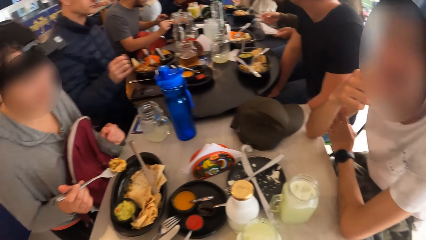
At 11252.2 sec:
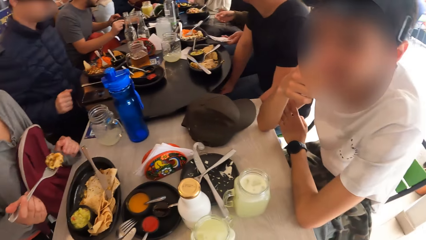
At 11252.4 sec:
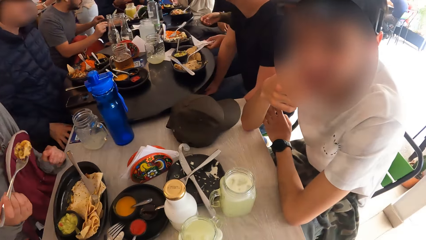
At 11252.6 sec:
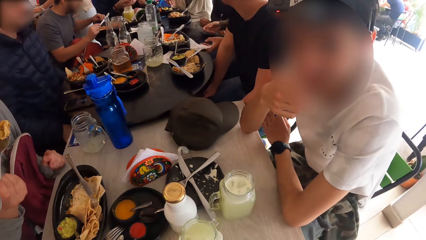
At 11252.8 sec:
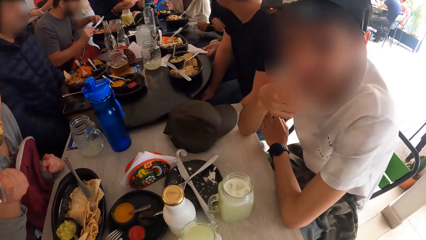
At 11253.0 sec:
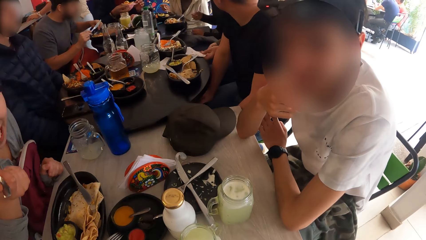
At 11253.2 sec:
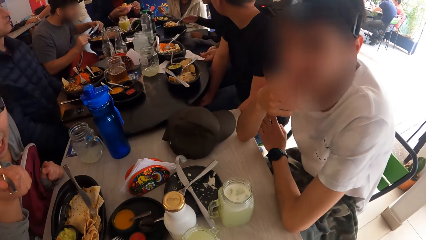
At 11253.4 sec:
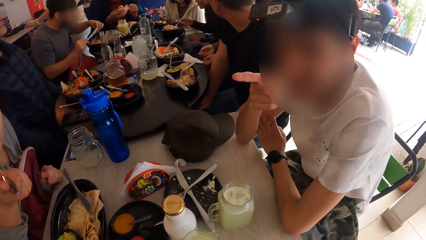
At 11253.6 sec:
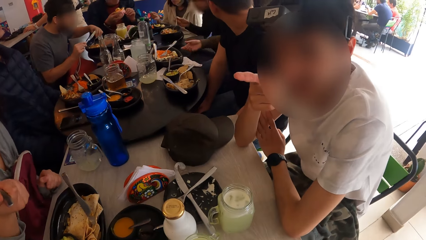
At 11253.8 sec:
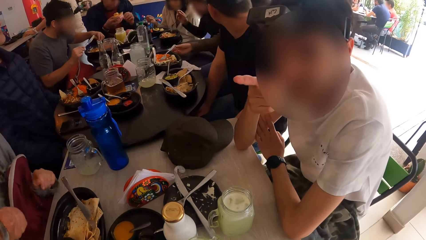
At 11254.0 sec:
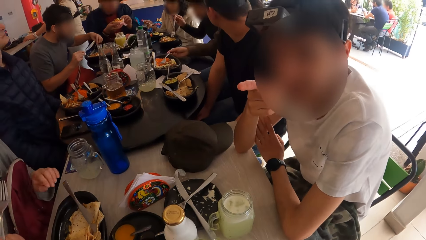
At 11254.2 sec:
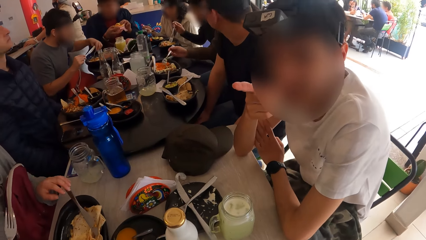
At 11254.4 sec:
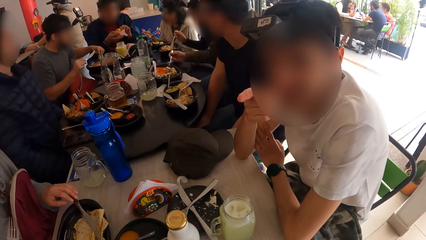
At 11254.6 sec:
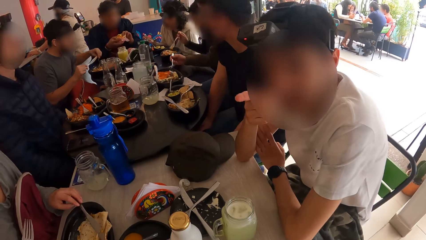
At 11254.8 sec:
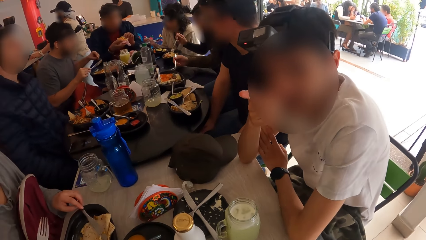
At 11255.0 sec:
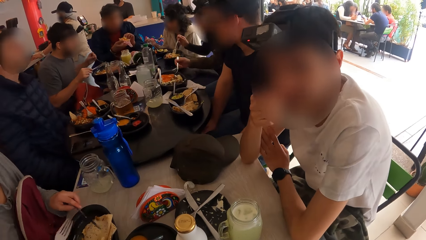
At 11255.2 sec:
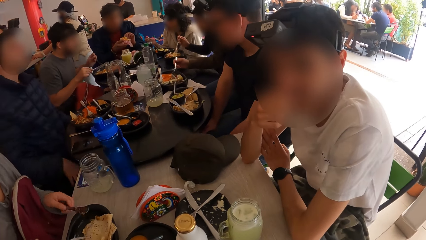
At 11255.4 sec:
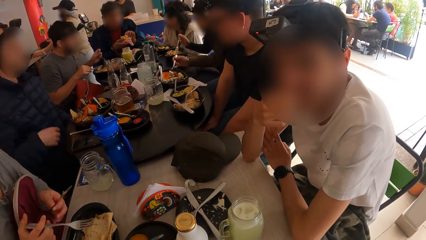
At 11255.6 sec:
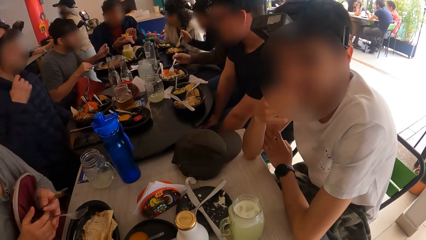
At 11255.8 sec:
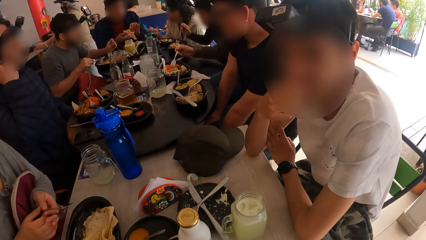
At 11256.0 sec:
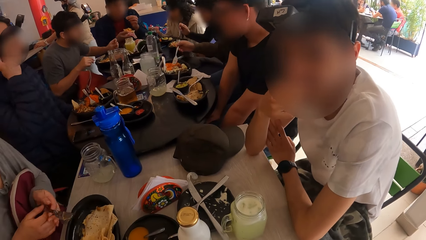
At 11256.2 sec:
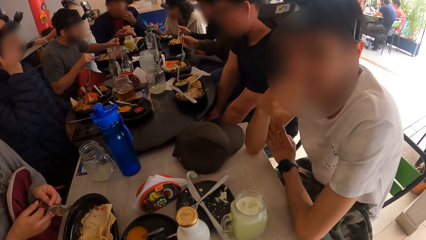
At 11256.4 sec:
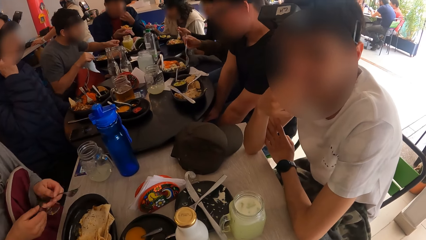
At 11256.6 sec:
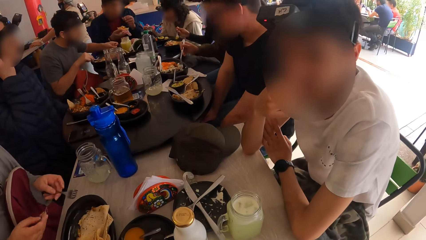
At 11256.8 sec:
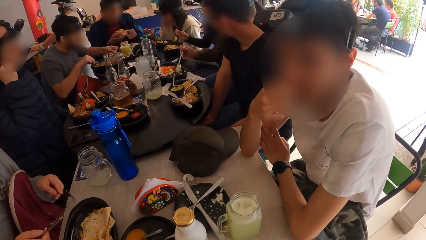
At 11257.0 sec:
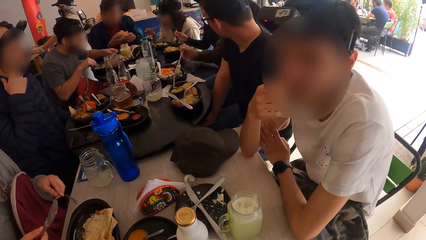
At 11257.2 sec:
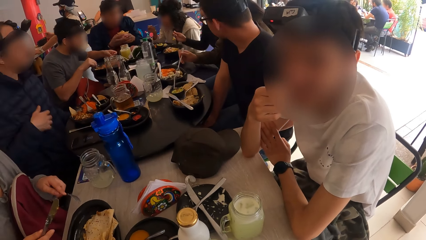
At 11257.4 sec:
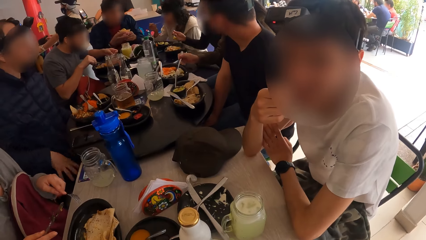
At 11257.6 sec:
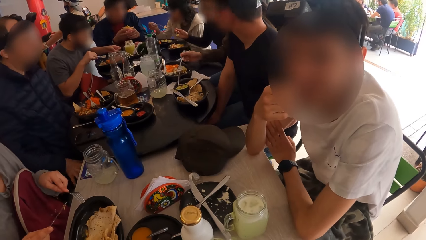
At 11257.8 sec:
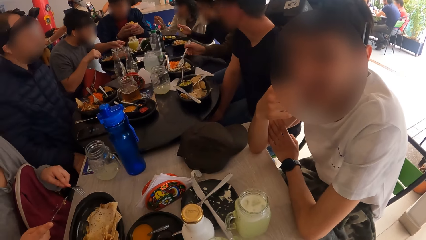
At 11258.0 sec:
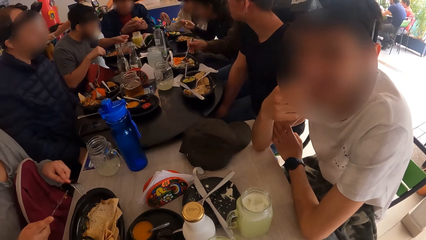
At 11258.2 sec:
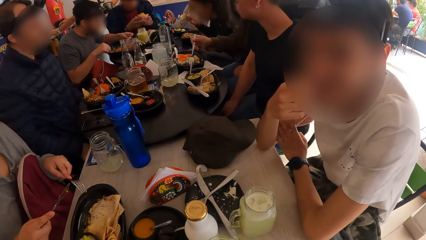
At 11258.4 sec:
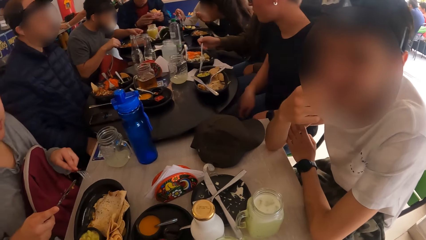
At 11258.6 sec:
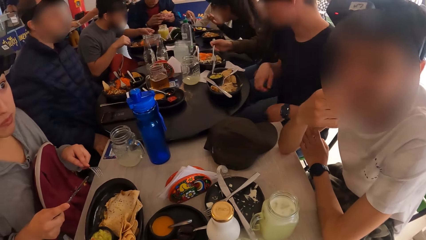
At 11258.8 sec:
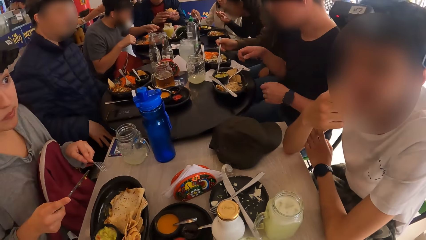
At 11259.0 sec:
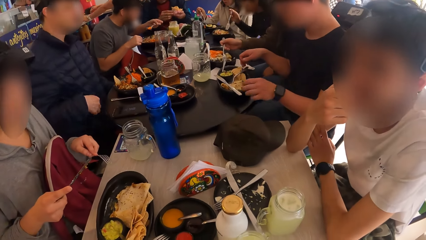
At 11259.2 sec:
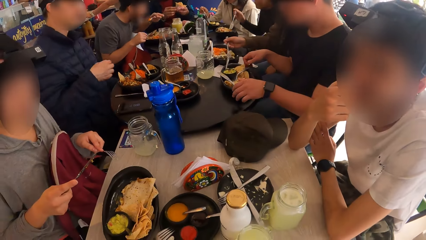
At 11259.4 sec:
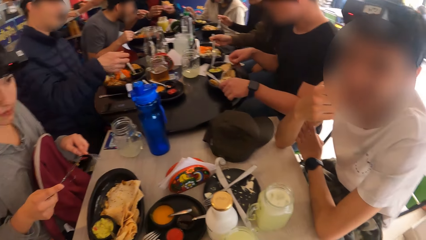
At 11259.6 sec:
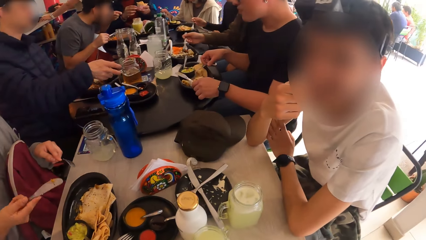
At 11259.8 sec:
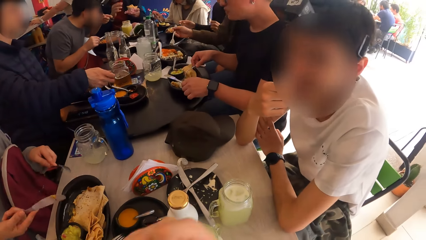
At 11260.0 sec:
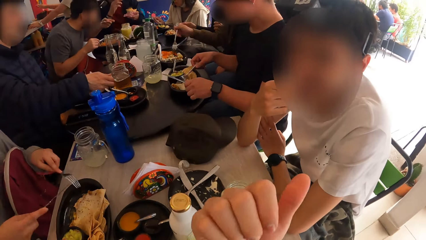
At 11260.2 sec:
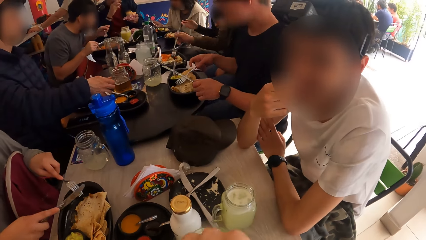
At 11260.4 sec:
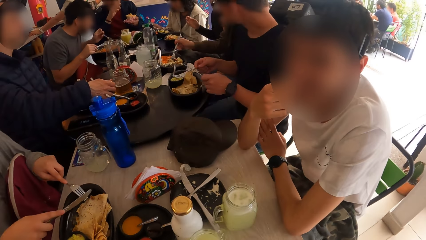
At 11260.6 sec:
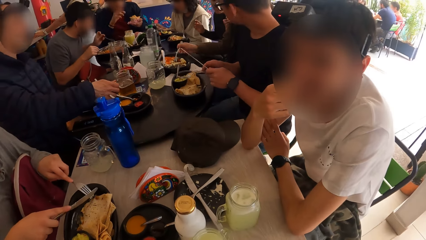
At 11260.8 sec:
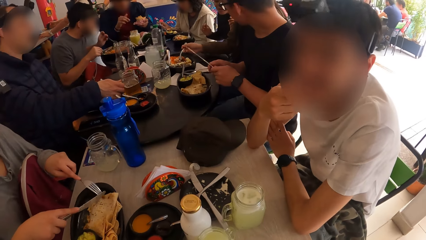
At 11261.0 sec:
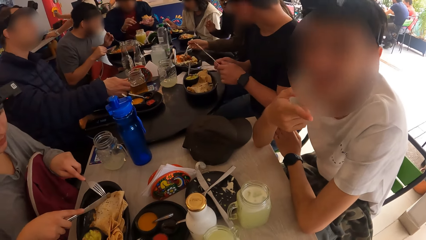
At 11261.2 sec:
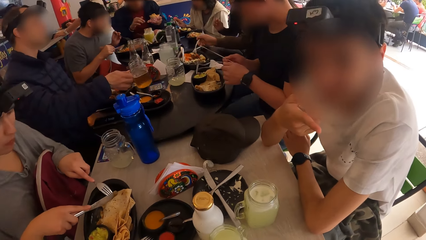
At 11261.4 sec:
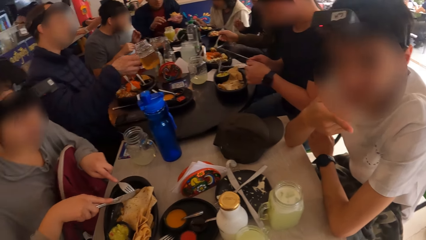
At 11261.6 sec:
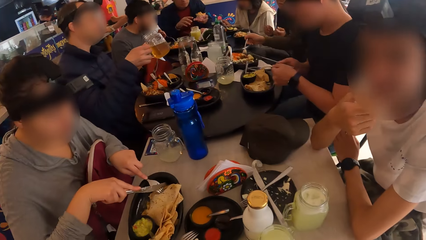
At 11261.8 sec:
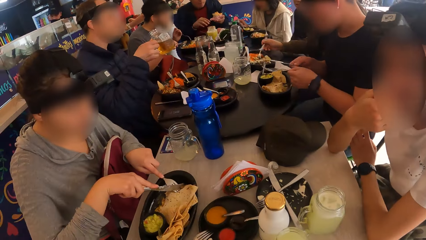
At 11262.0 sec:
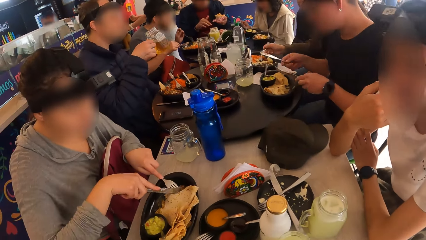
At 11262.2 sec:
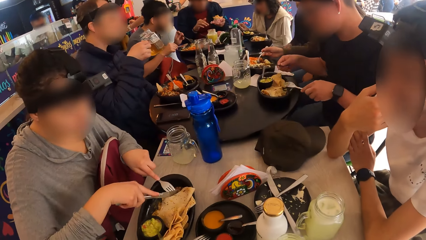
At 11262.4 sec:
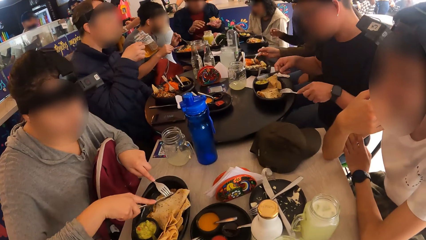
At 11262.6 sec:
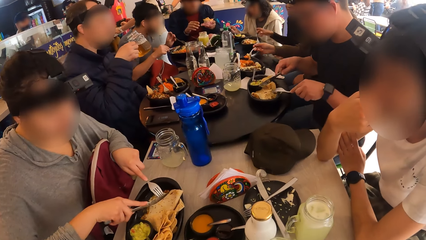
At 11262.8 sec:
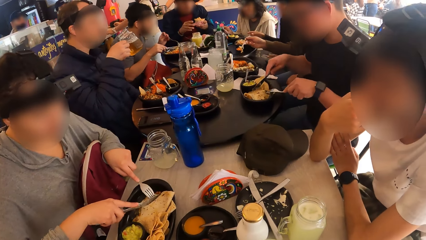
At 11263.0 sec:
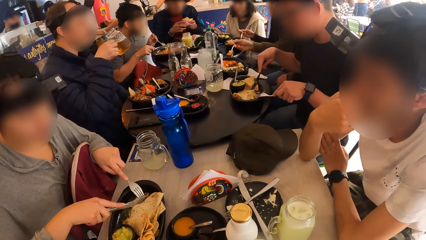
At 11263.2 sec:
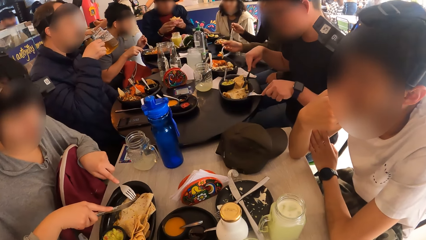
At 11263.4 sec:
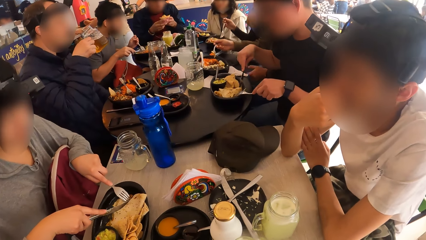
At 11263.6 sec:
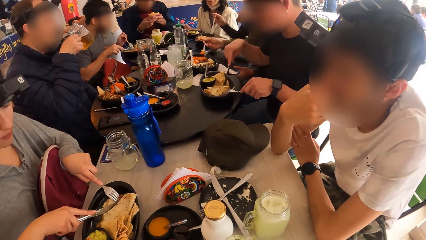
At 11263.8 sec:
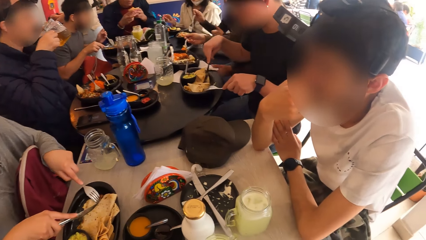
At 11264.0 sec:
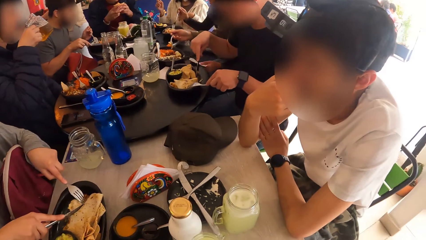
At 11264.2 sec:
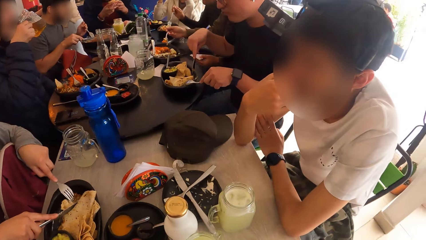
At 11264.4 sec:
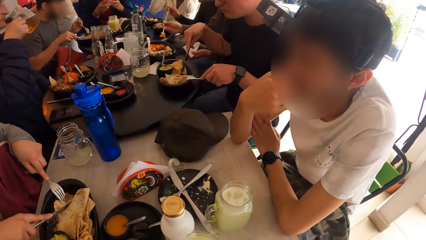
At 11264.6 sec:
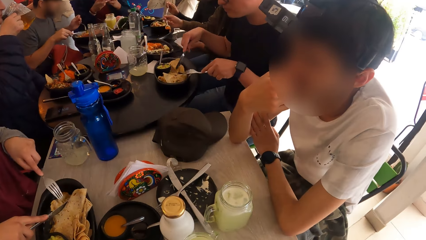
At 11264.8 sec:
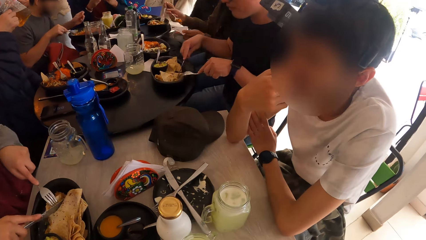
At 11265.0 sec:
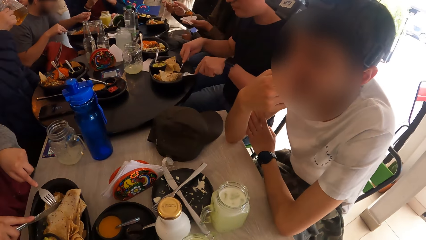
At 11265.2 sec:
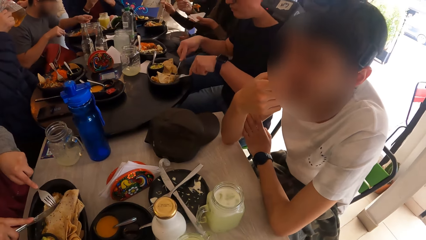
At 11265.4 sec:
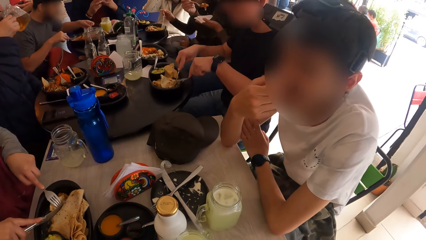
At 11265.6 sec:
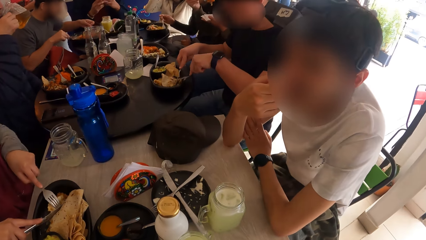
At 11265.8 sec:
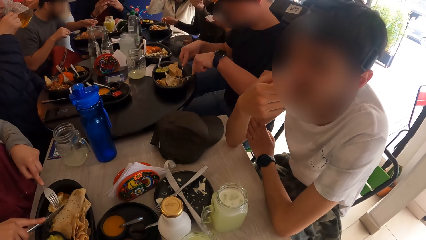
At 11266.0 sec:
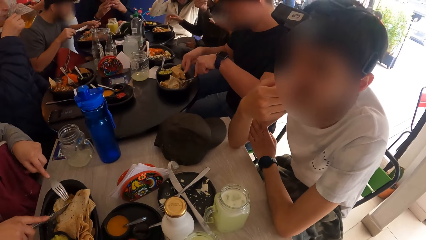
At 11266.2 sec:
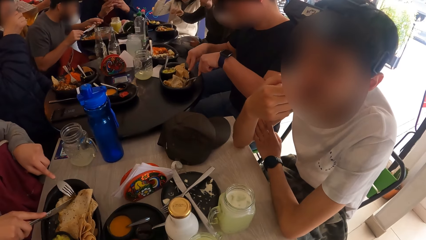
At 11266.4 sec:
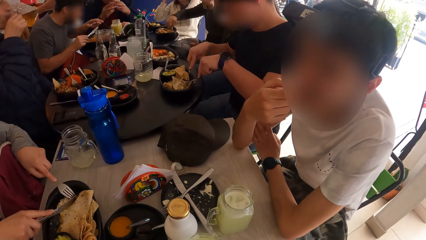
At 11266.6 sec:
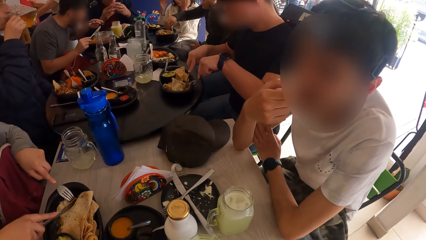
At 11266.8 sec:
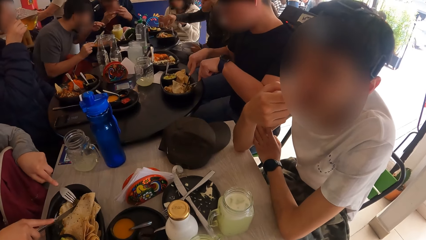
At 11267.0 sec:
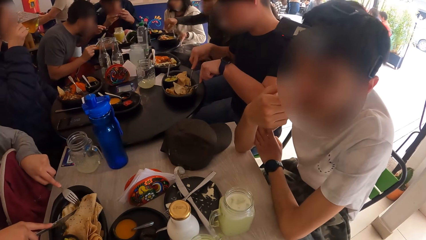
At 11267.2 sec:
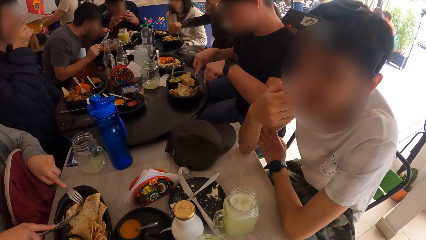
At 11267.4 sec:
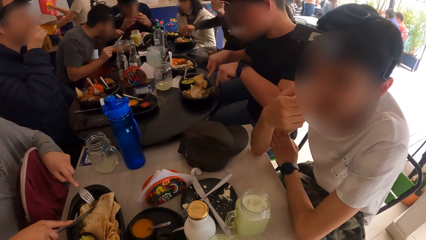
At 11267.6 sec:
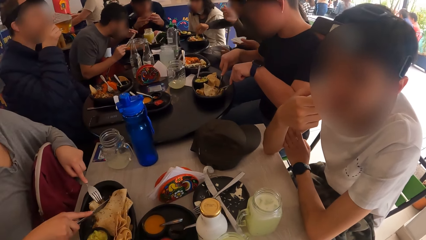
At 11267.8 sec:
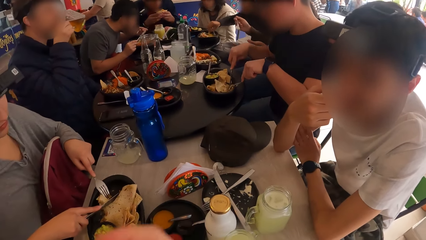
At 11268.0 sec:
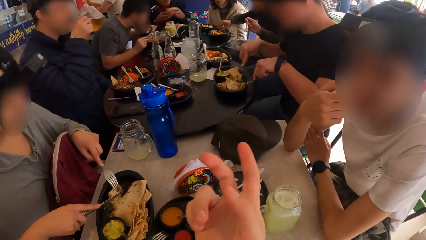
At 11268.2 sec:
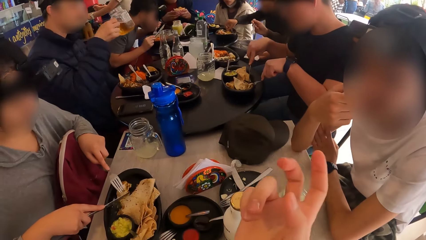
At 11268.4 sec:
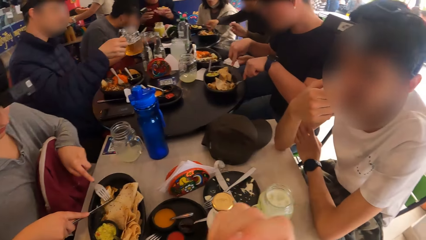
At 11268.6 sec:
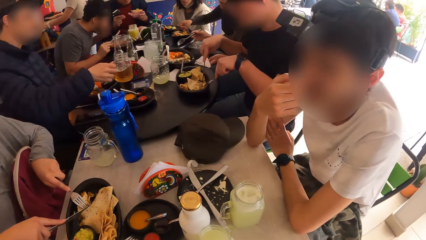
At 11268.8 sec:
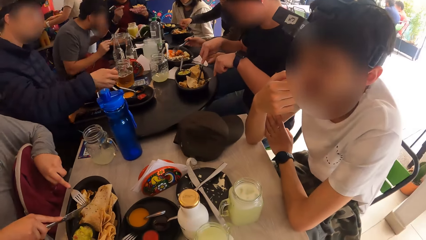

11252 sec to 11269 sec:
The other woman drops the tissue in her left hand on the table. The second man nods his head. The first woman eats the flat bread from the plate with the fork in her right hand. The other woman eats from the plate with the fork in her right hand. The first woman picks up the fork in the plate with her left hand. A fifth man eats from the burger in both hands. The first woman swaps the fork and the knife in both hands and holds the fork. The first man picks up the fork and knife in the plate with both hands. The camera wearer lifts his hand. The first man swaps the fork and the knife in both hands. The third man picks up the cup on the table with his right hand. The first woman cuts the flat bread. The first man cuts the pancake in the plate with the fork and knife in both hands. The camera wearer looks around the room. The first woman cuts the pancake in the plate with the fork and knife in both hands.
